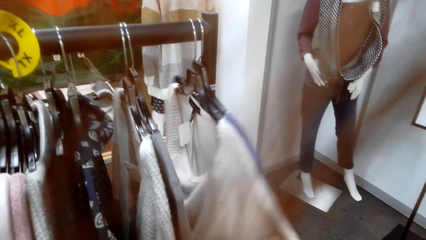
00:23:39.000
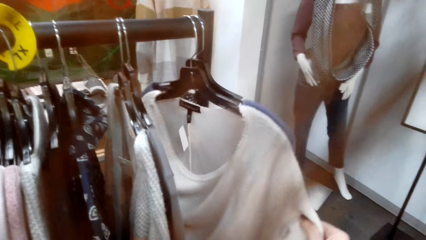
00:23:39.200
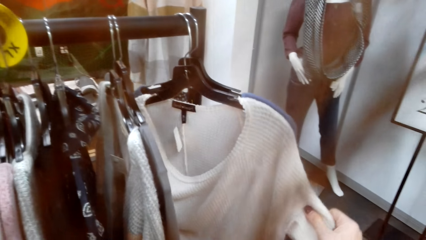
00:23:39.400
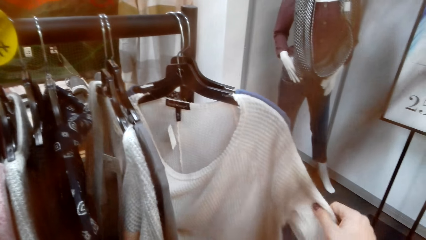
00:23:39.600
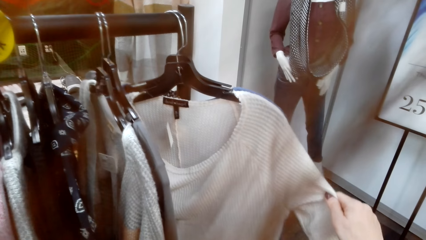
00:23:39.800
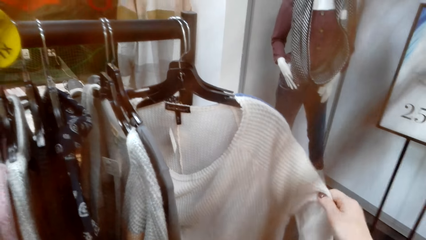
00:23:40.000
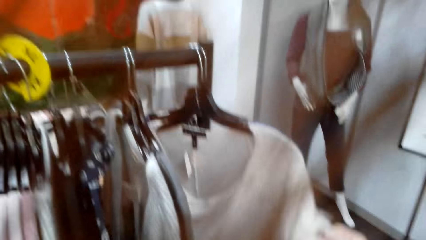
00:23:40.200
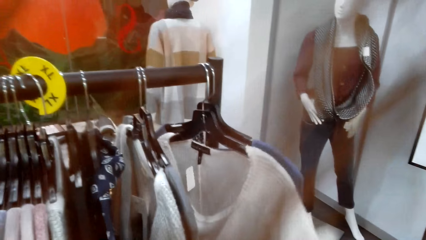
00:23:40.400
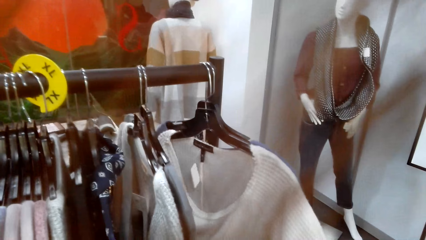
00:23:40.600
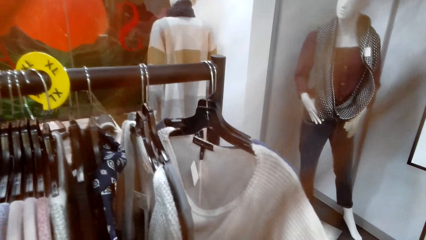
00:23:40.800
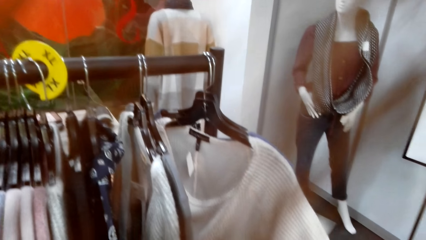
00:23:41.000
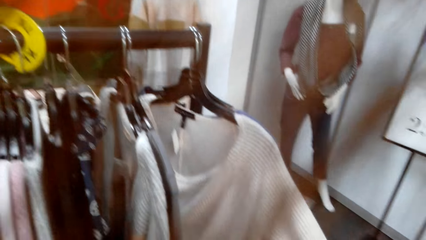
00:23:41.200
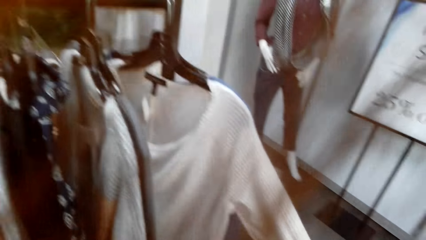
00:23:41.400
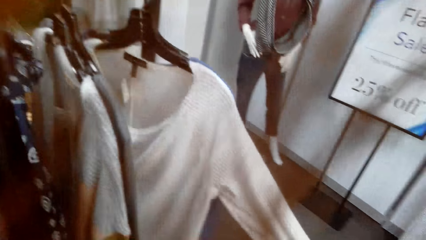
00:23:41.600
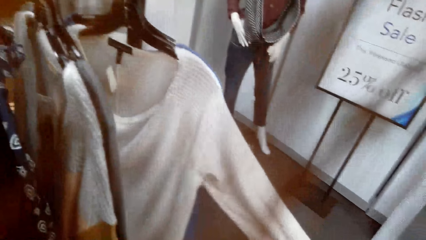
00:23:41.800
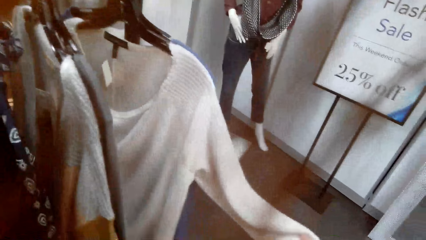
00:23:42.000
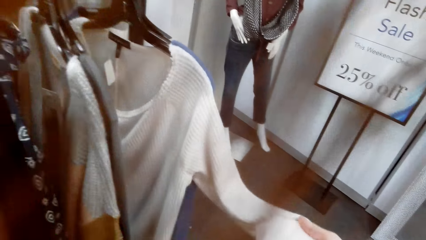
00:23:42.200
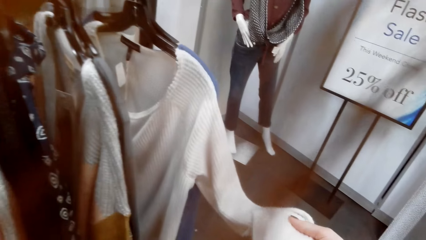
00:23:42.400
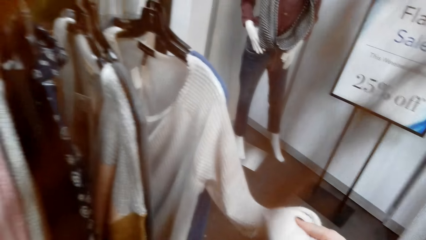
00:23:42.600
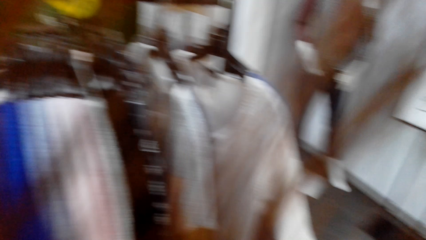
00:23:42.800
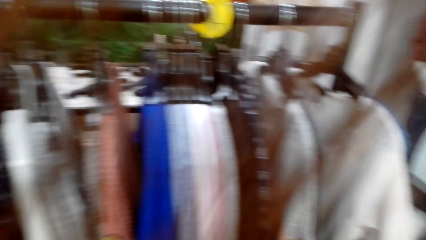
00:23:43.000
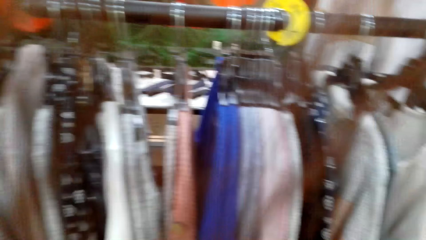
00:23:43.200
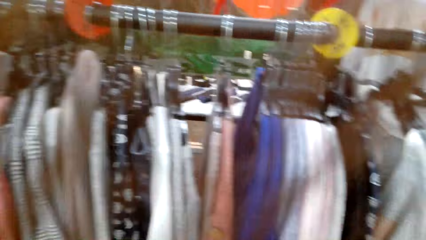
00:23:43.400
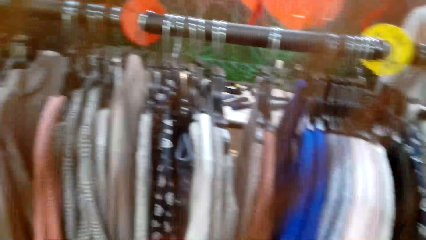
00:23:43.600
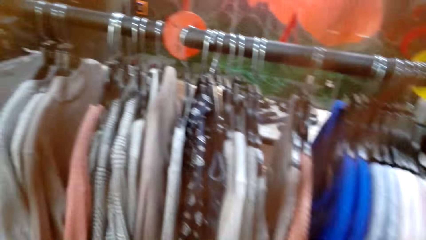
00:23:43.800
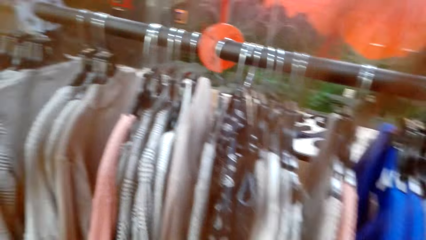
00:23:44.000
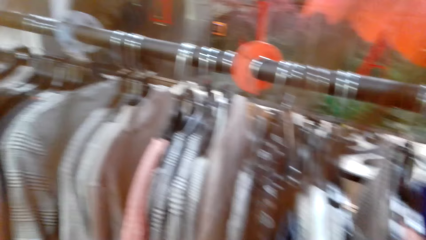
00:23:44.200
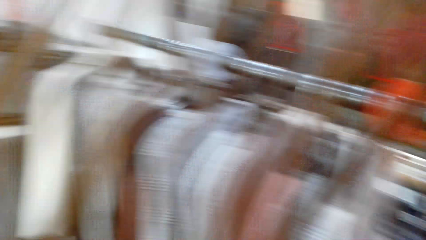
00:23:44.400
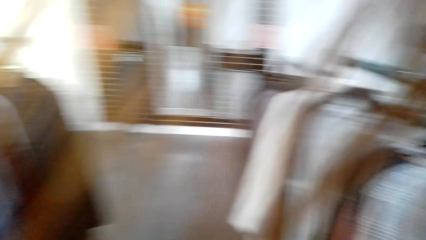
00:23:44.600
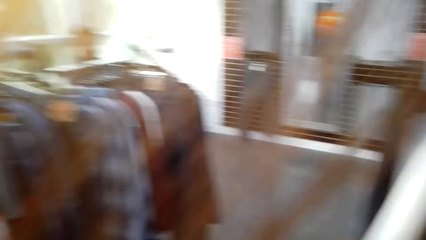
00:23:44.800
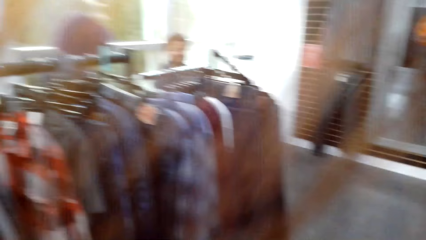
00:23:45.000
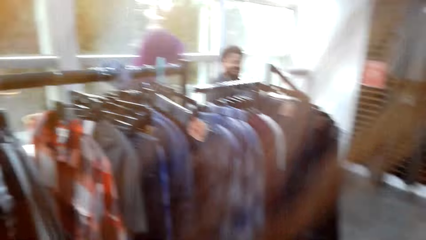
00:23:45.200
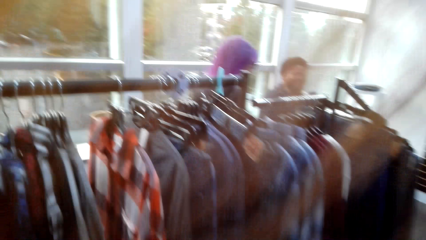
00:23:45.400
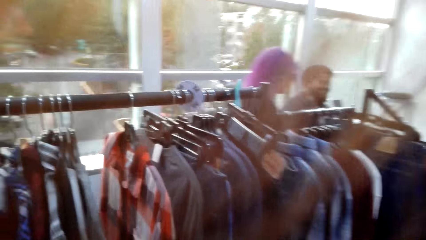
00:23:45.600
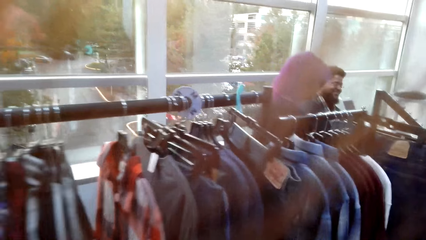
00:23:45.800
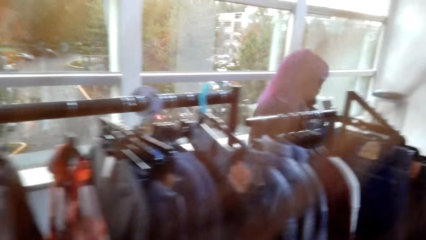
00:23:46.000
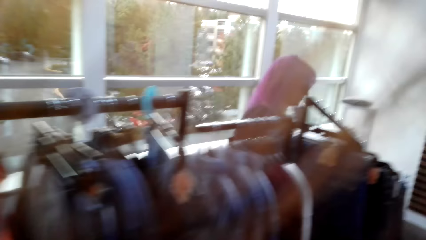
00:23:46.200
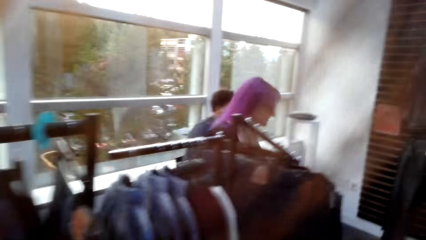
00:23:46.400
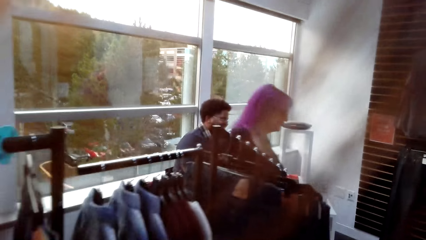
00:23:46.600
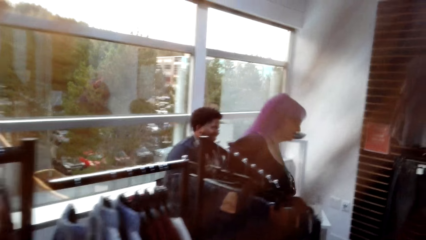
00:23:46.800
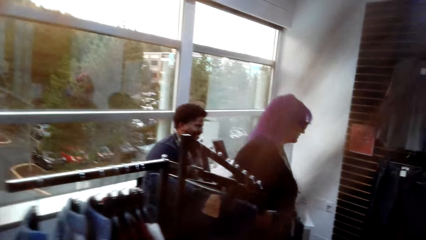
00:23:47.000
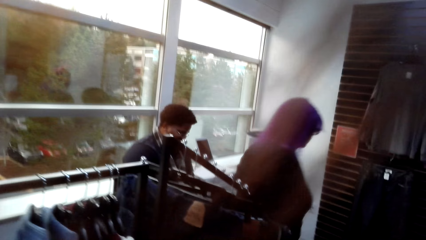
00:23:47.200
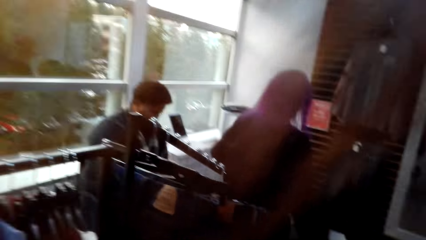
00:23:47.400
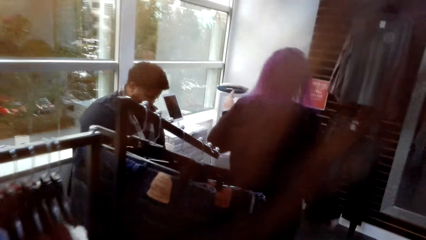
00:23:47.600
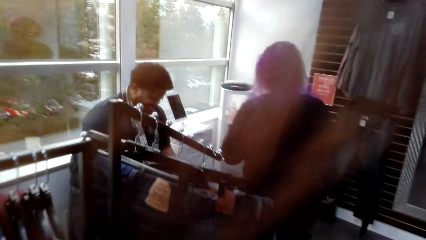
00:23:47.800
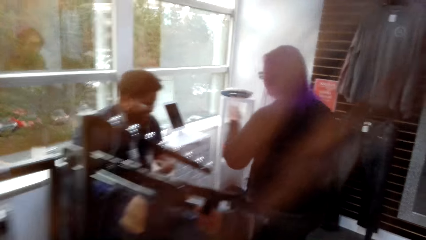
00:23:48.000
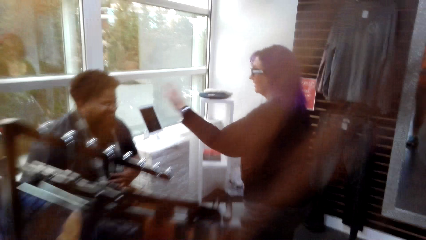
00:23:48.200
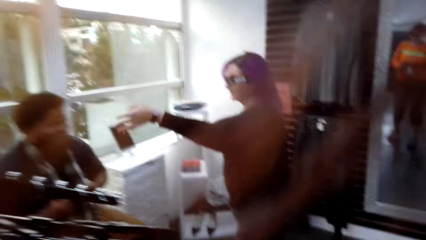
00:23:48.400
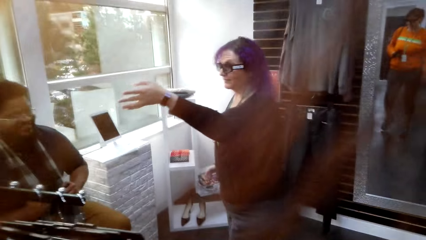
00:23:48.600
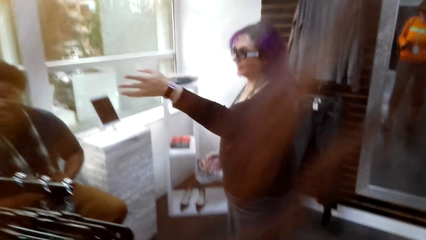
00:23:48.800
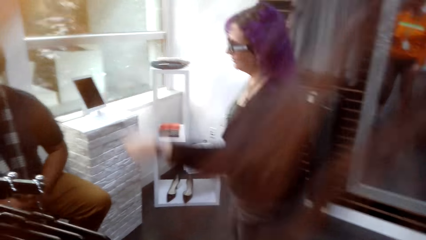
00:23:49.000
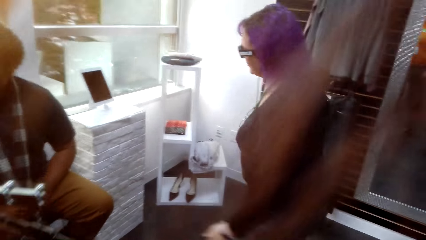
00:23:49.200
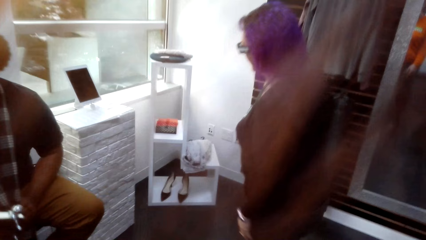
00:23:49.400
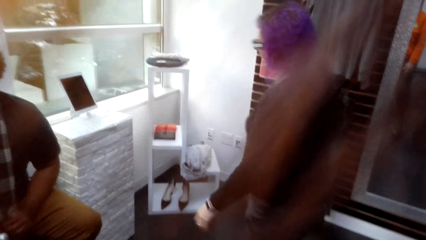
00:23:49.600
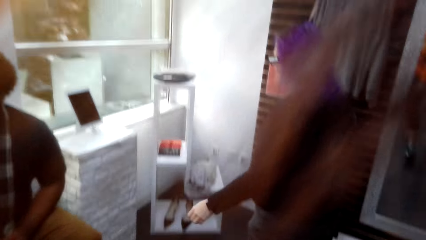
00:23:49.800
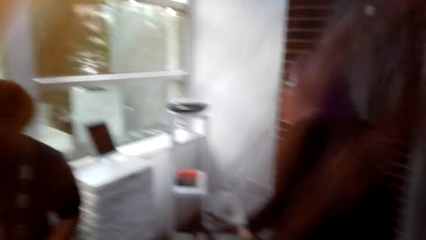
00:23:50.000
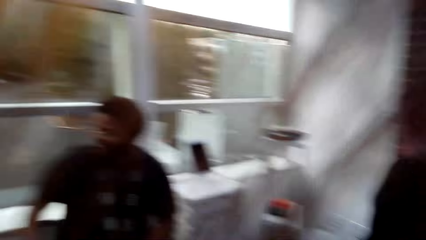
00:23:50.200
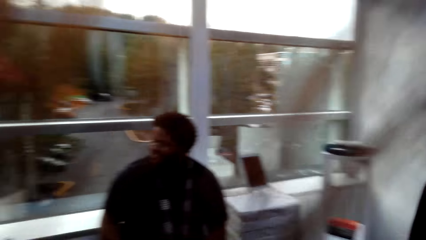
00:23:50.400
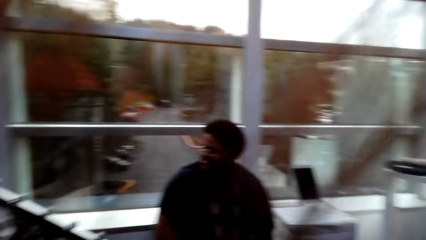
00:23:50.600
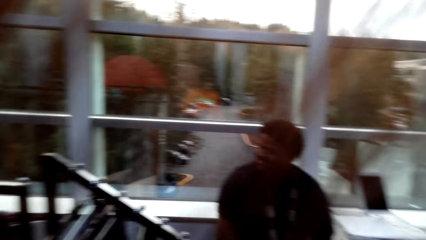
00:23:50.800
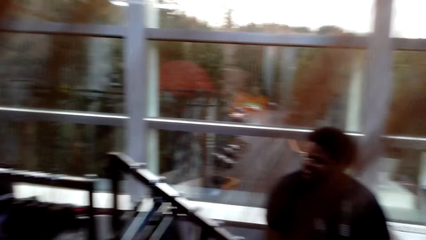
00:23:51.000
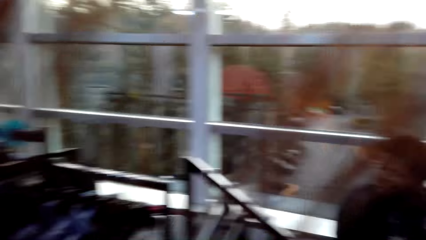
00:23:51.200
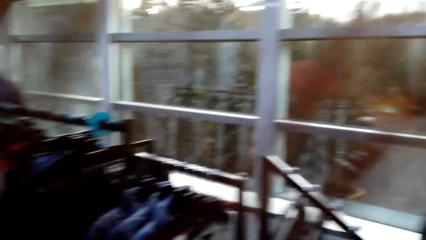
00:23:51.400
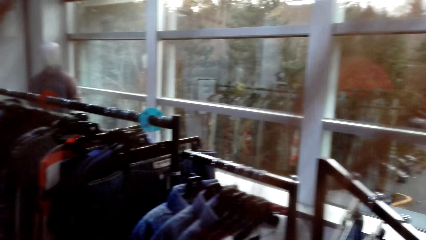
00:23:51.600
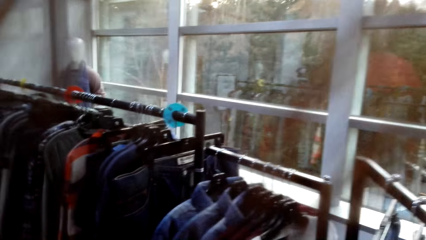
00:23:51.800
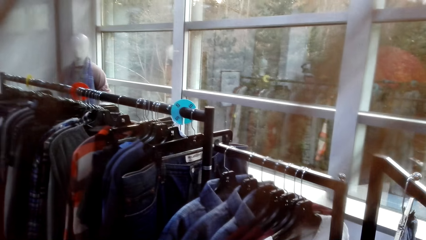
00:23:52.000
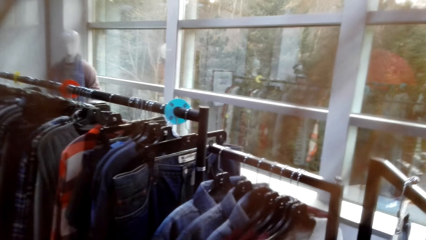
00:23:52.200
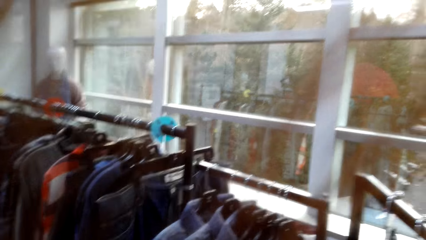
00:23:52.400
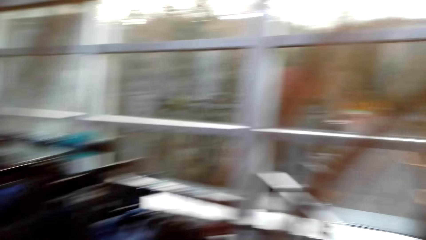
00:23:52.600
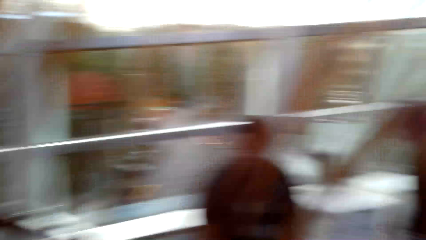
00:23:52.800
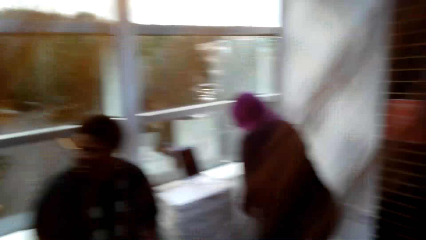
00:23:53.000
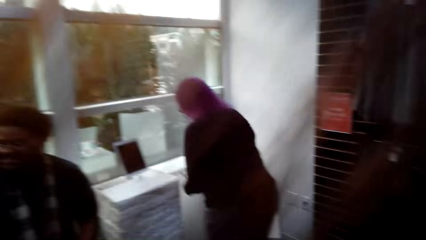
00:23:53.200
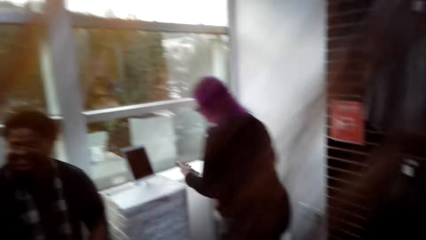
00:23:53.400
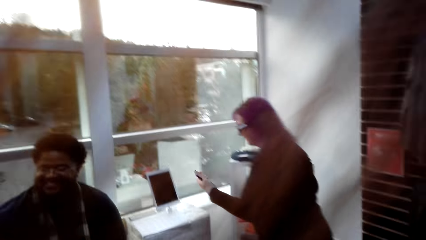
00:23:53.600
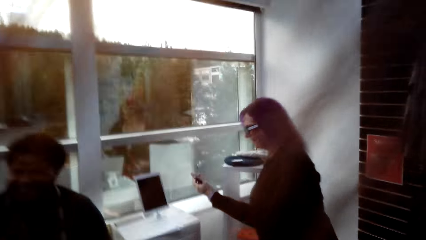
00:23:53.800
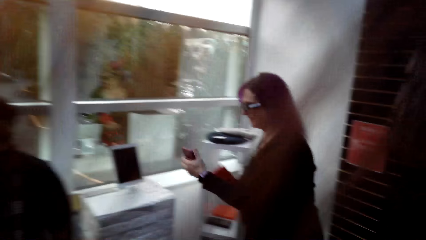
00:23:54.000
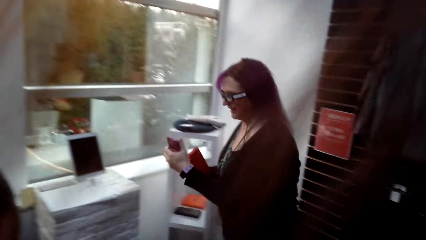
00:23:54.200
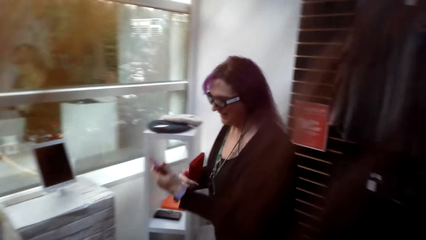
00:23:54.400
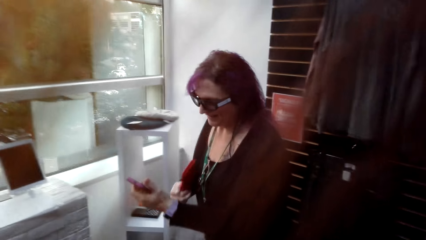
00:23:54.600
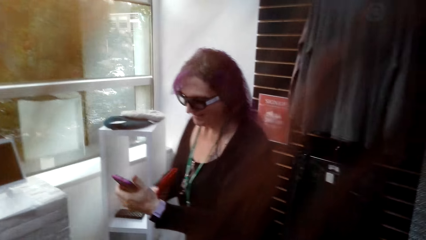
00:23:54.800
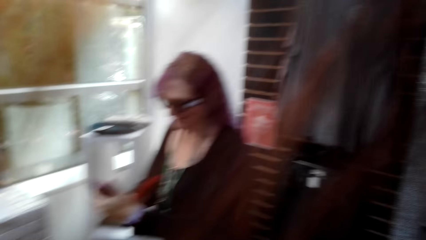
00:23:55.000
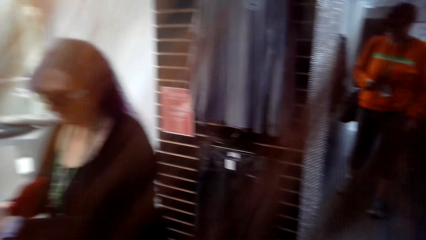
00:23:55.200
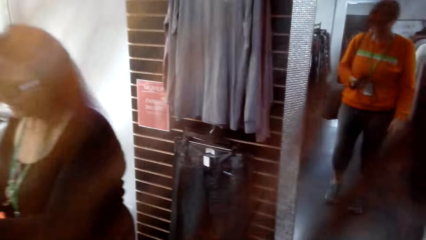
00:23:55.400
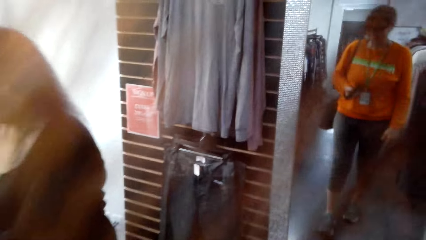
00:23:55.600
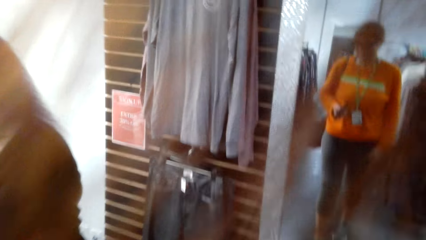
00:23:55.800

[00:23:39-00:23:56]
The camera wearer walks around the clothing shop. A lady dialogues with a man. The camera wearer looks around the clothing shop. The lady picks up a purse on the stand.
